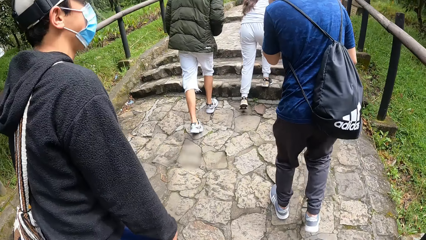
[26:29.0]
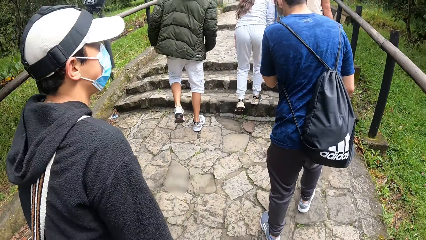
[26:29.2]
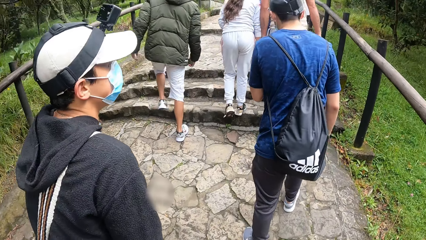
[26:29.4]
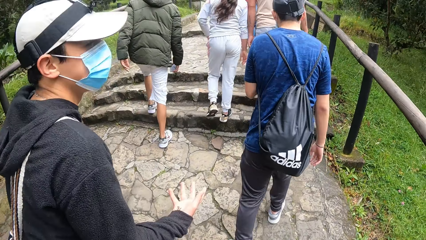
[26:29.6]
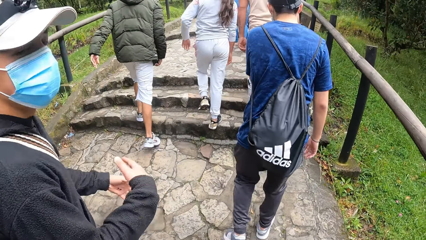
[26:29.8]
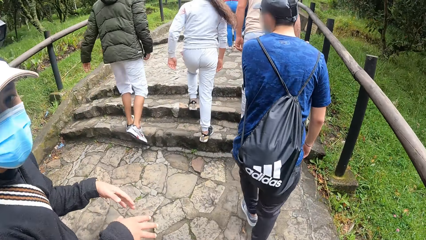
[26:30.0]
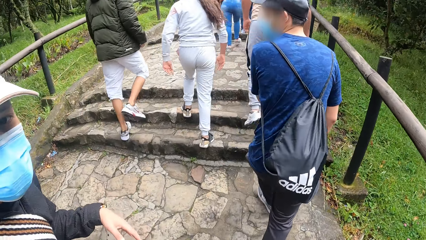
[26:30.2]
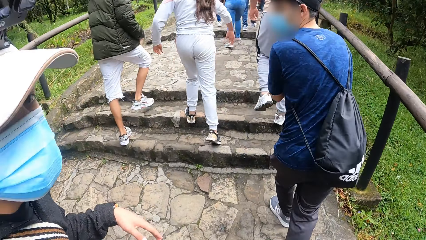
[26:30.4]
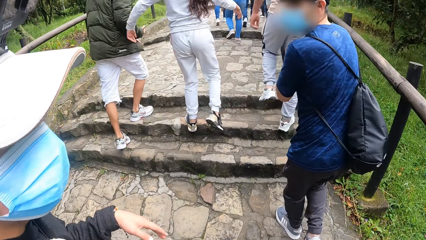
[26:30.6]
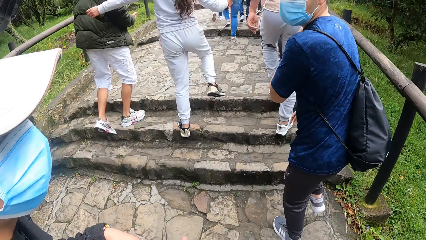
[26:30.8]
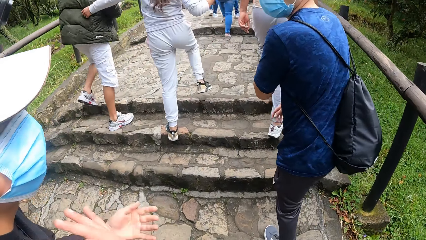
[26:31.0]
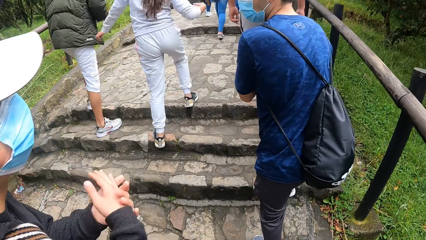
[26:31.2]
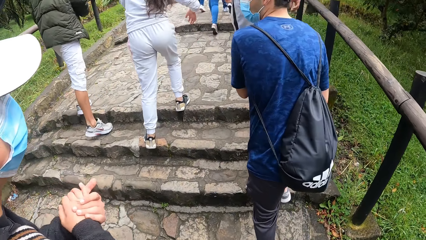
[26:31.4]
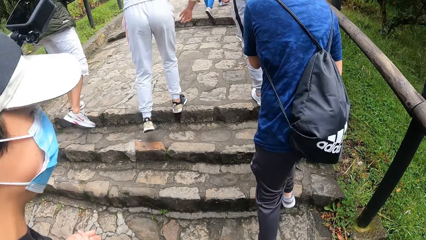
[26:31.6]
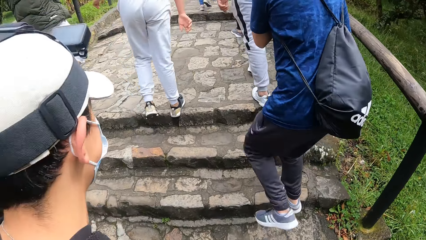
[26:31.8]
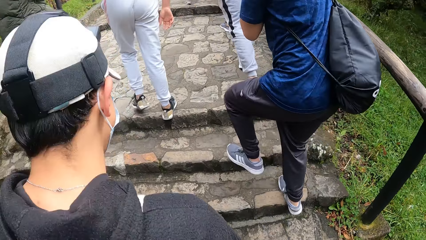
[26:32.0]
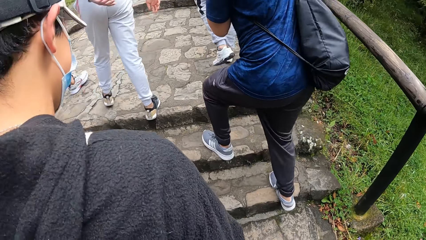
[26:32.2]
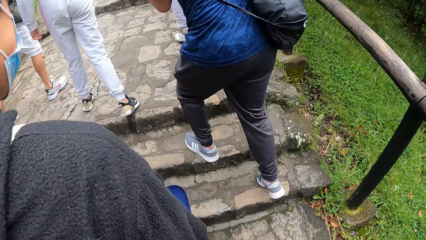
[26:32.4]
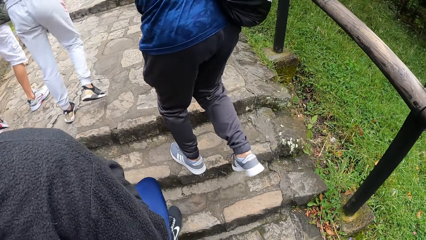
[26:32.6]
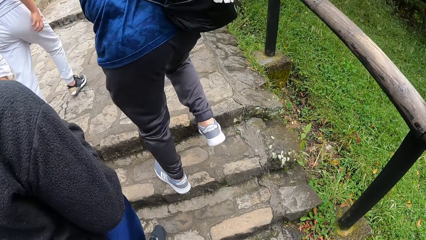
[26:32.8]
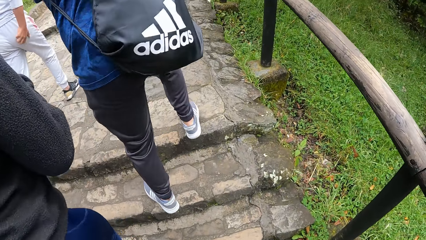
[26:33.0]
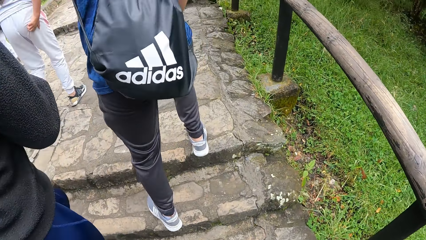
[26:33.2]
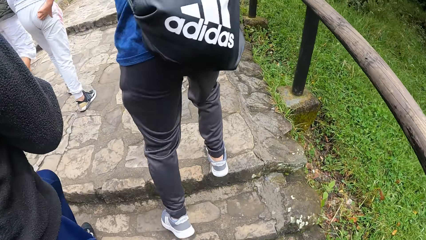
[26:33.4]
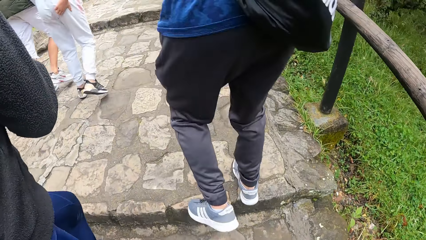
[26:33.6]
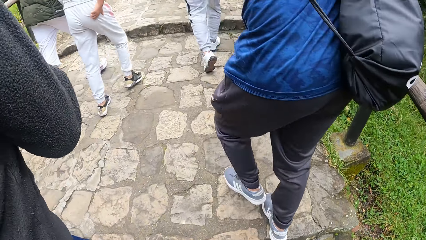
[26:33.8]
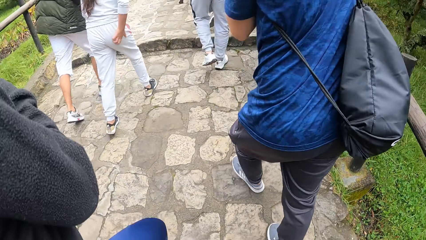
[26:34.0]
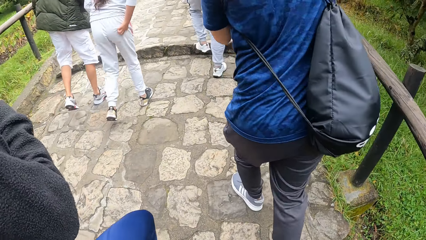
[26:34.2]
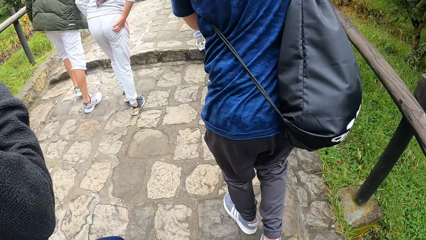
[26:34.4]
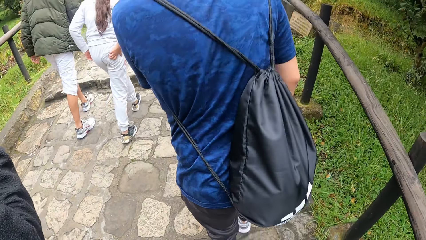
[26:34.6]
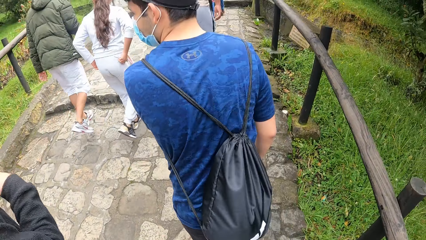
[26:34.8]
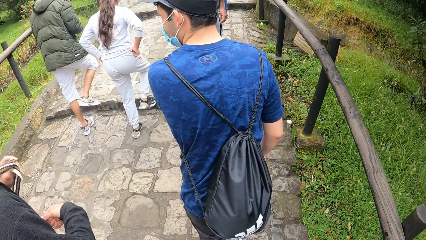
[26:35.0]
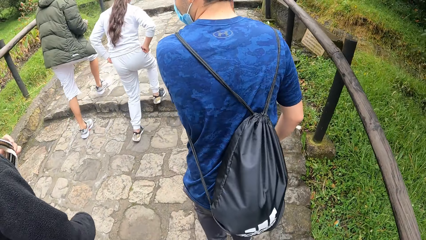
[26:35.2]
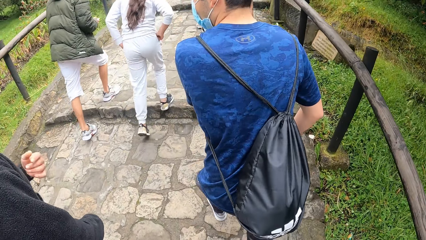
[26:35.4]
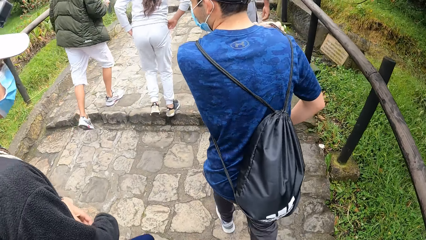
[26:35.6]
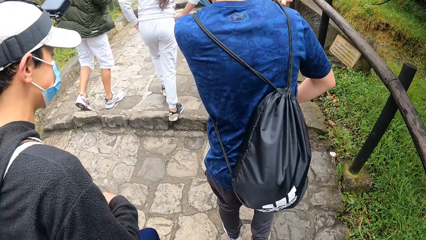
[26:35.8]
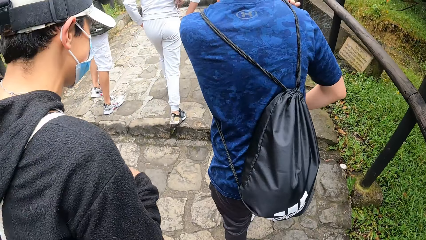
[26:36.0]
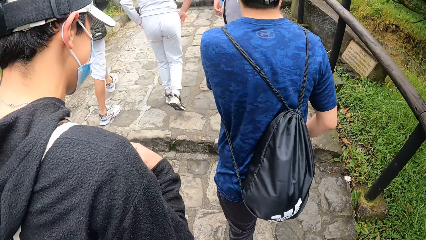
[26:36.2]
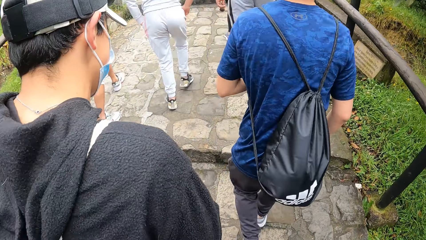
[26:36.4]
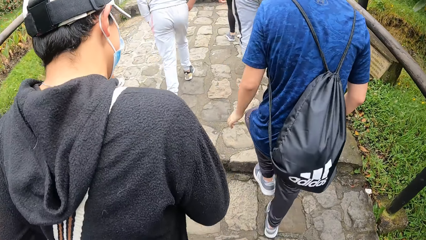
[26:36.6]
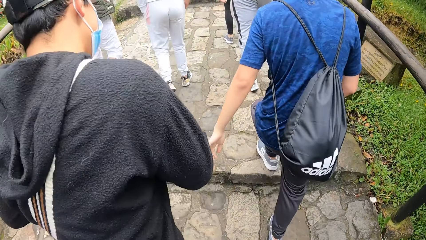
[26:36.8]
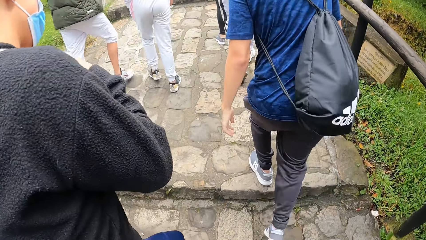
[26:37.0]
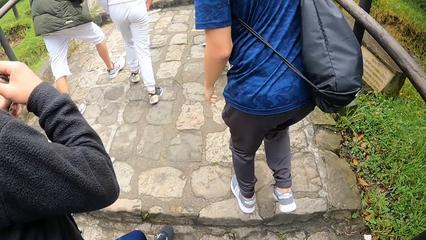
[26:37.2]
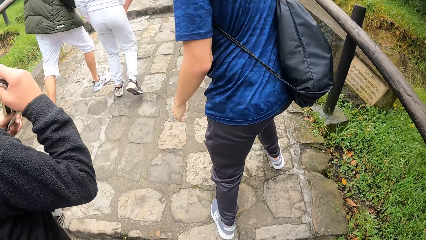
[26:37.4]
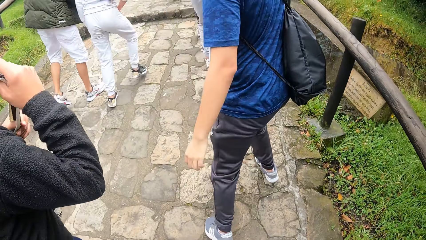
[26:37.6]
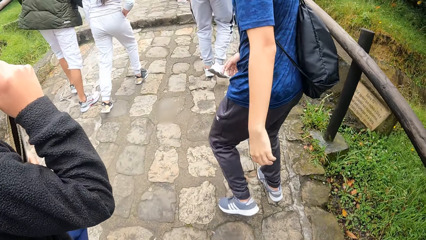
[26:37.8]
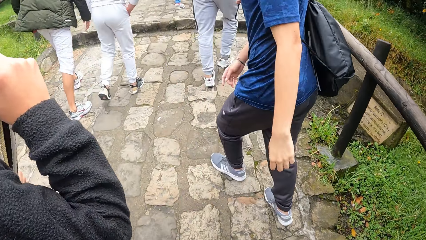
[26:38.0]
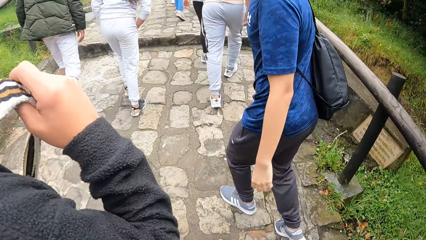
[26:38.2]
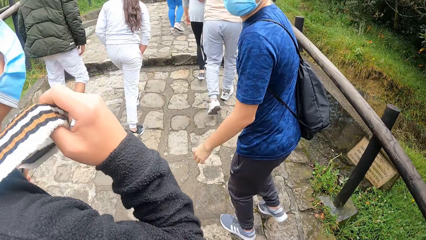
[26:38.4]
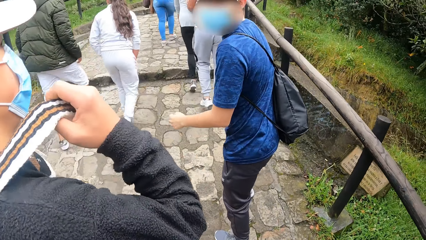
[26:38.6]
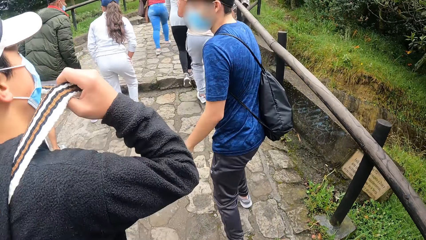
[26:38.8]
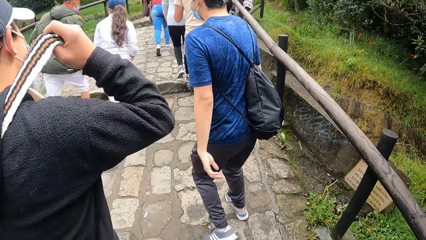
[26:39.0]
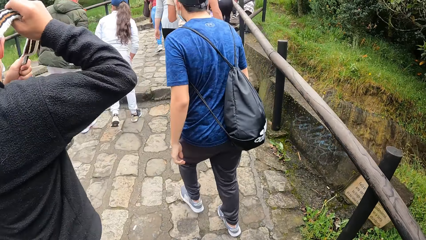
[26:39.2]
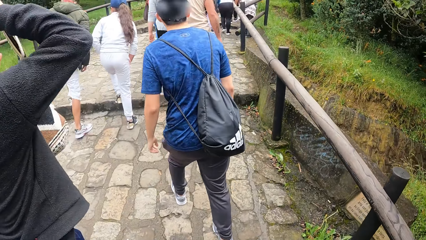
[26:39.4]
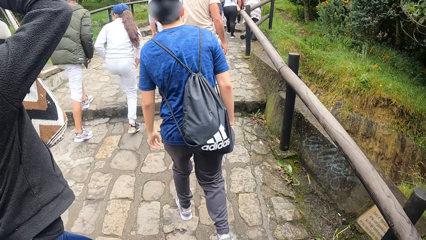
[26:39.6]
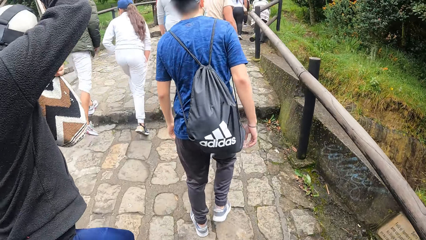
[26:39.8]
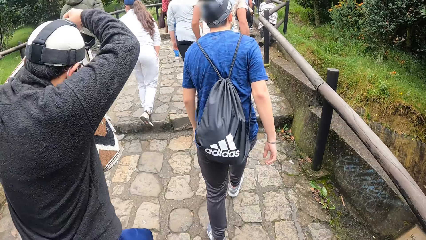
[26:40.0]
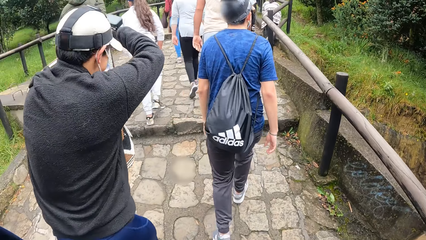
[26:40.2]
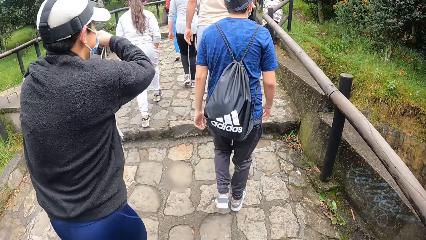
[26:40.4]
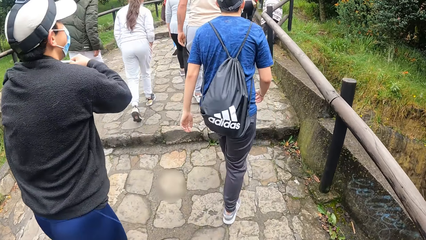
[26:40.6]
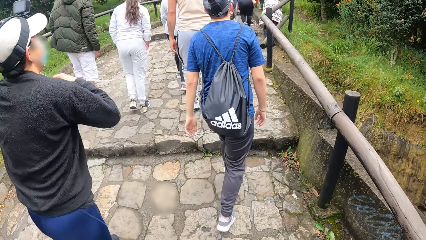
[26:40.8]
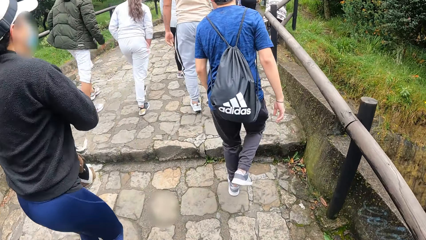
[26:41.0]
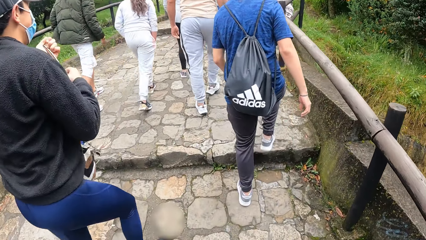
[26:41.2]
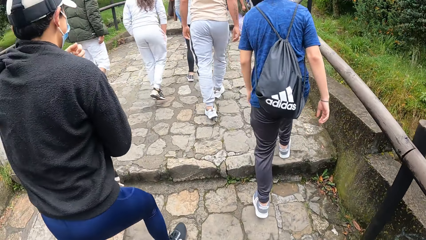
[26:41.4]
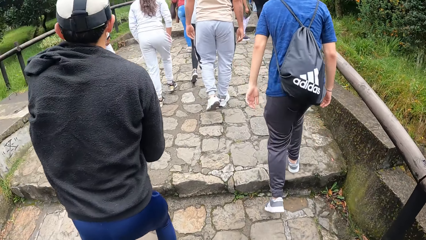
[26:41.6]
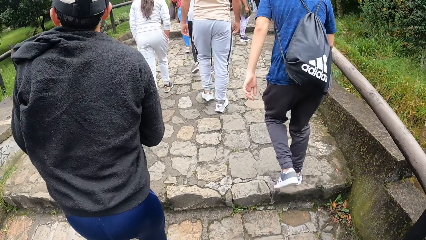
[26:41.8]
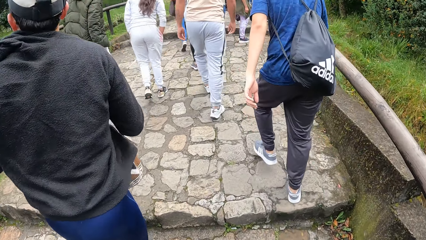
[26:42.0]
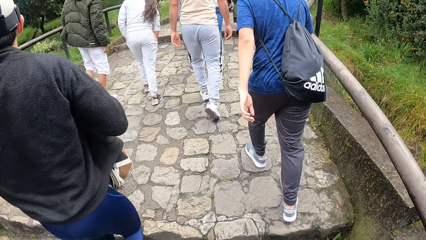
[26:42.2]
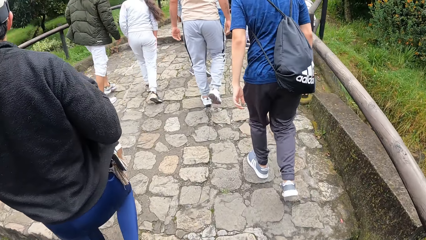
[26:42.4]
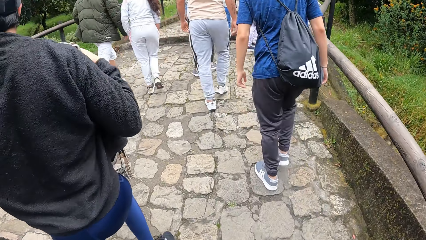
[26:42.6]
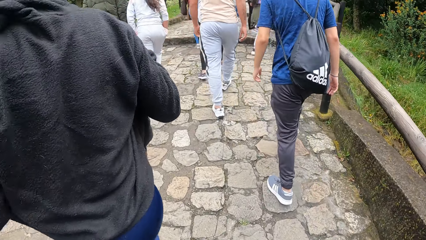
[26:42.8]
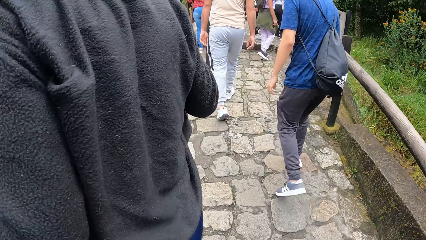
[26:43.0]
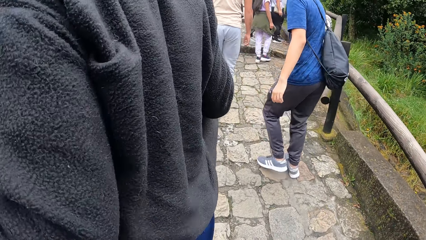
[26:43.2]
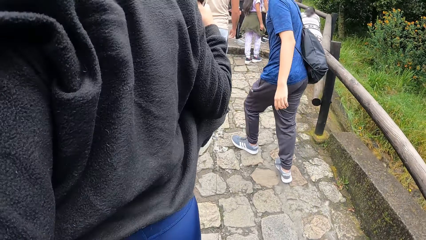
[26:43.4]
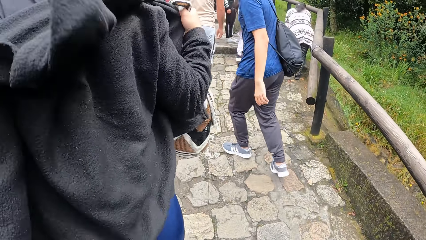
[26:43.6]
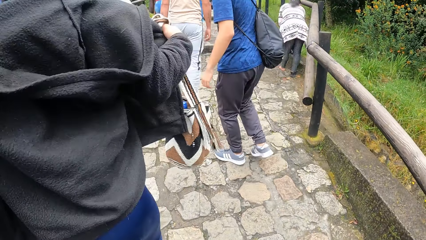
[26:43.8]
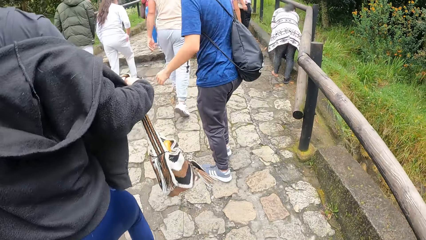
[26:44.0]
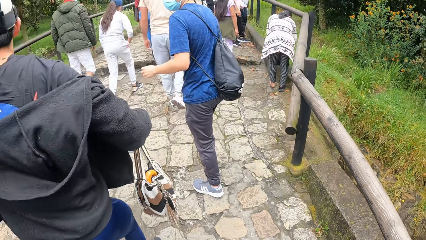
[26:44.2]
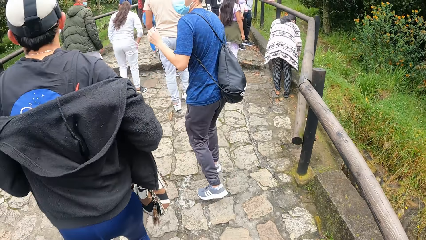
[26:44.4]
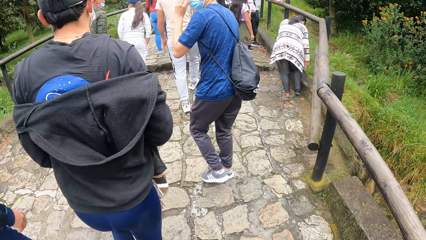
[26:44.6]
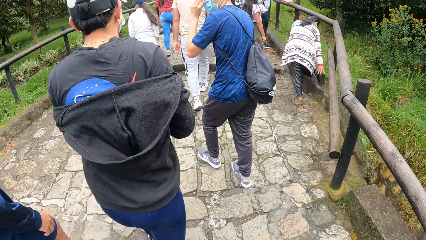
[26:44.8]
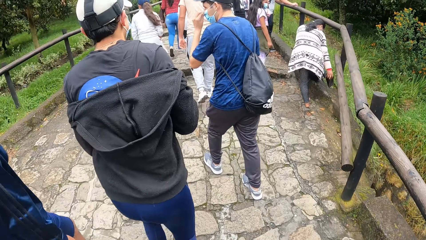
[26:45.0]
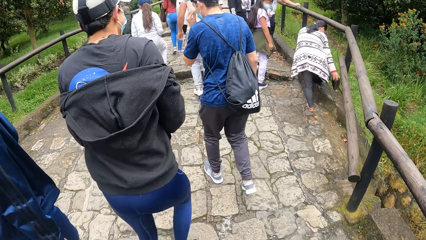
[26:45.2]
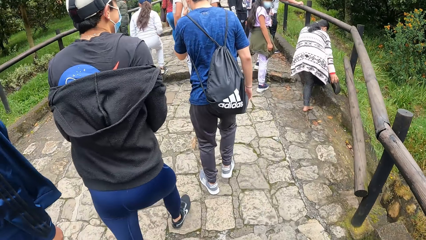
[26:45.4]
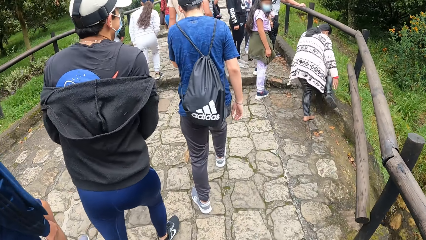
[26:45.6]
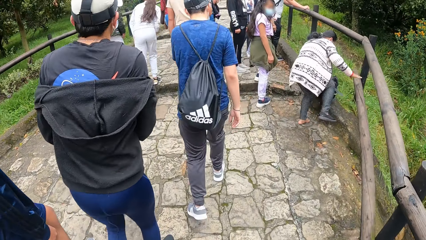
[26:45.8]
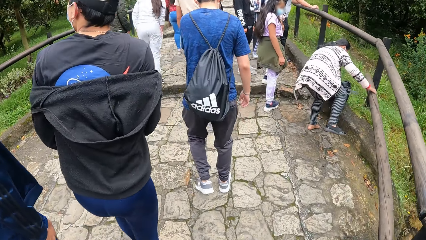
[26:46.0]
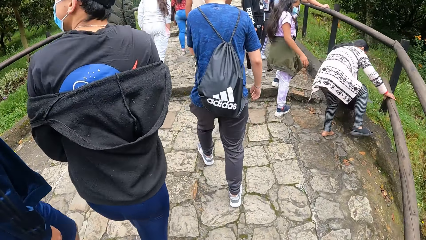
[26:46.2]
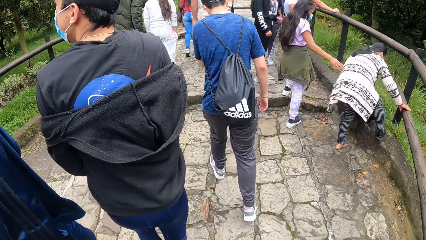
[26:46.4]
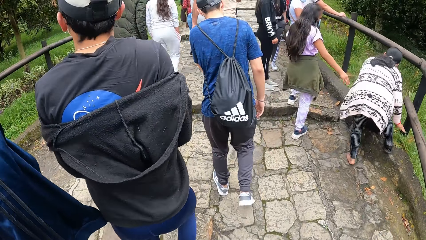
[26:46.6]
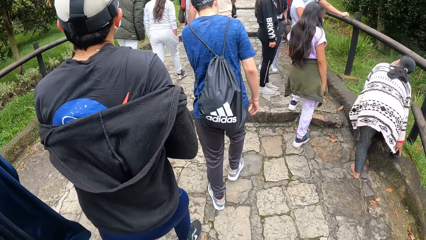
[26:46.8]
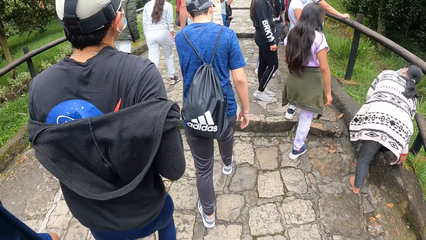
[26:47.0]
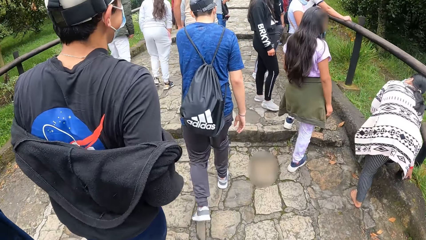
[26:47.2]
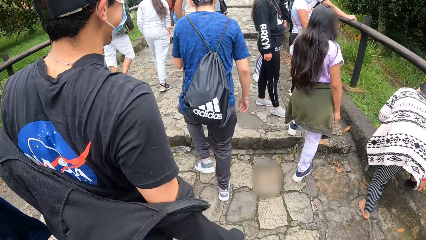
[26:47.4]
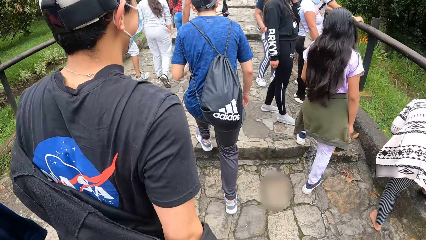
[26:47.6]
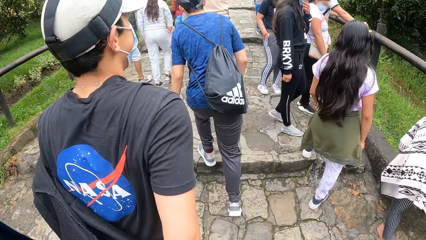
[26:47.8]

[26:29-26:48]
The camera wearer interacts with the man. The man lifts the bag with both hands. The man pulls off a sweater with both hands.
